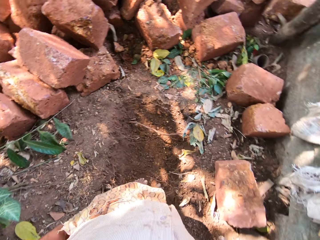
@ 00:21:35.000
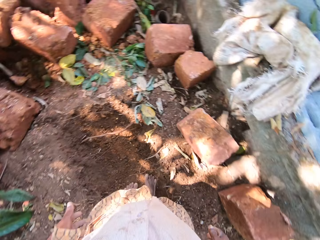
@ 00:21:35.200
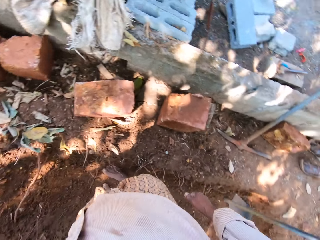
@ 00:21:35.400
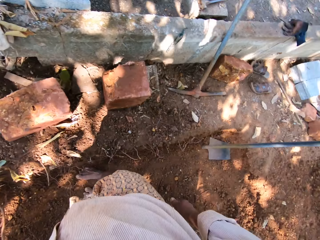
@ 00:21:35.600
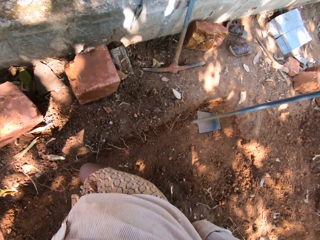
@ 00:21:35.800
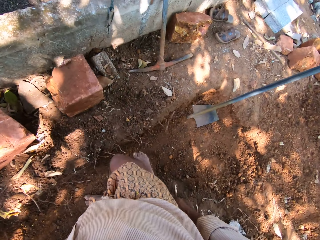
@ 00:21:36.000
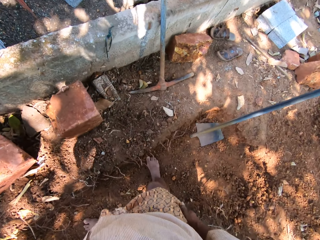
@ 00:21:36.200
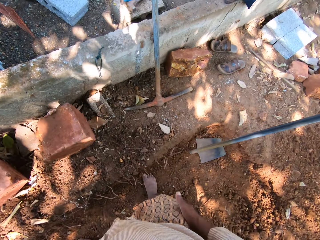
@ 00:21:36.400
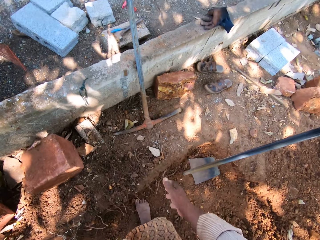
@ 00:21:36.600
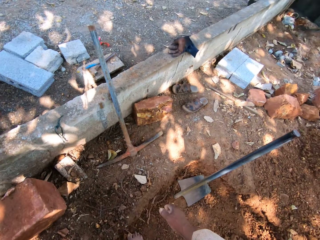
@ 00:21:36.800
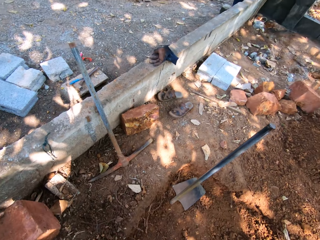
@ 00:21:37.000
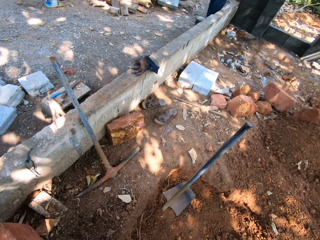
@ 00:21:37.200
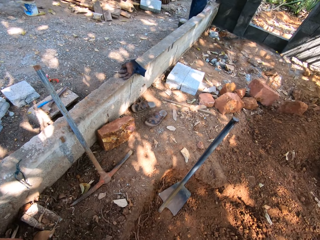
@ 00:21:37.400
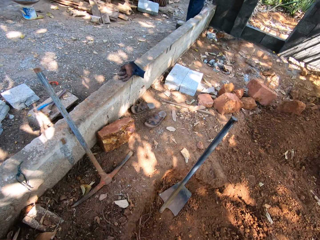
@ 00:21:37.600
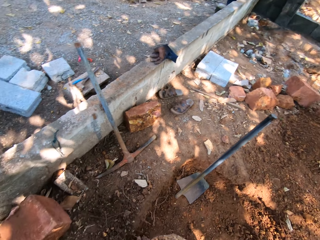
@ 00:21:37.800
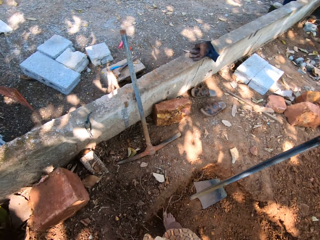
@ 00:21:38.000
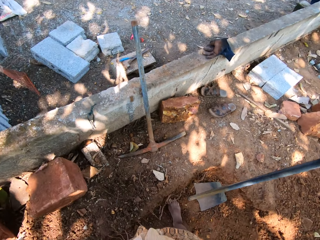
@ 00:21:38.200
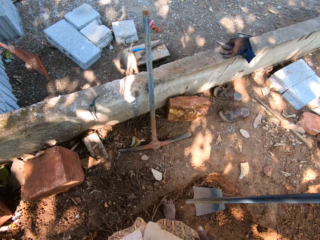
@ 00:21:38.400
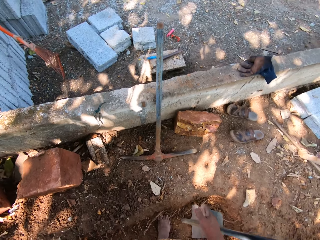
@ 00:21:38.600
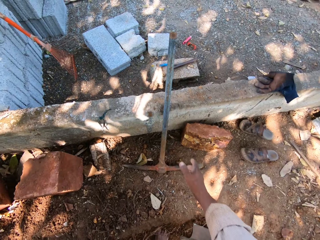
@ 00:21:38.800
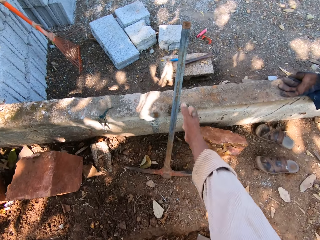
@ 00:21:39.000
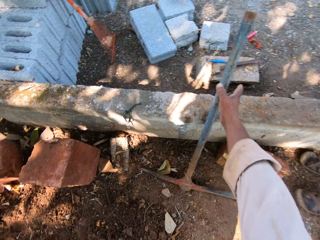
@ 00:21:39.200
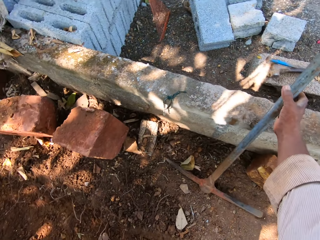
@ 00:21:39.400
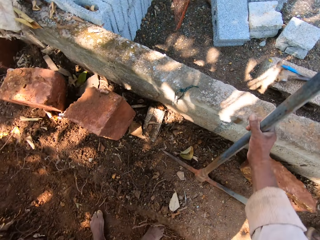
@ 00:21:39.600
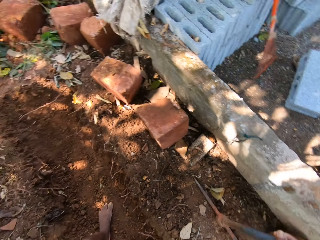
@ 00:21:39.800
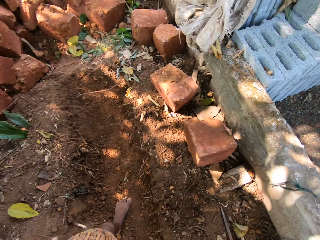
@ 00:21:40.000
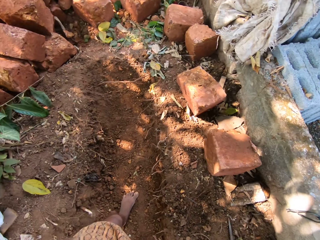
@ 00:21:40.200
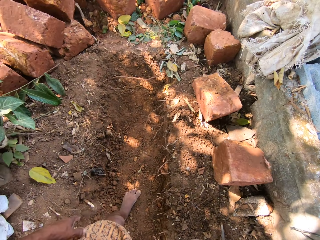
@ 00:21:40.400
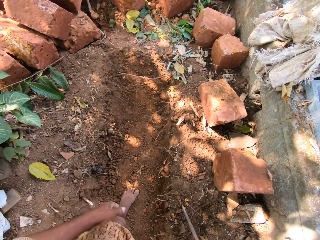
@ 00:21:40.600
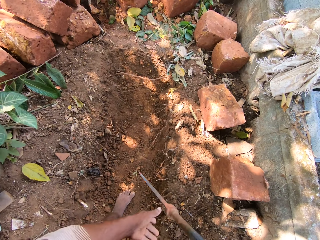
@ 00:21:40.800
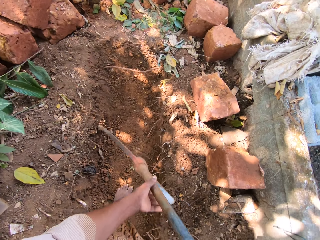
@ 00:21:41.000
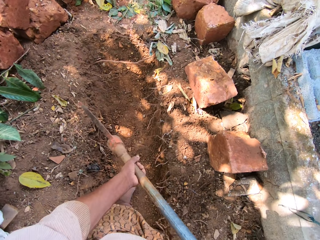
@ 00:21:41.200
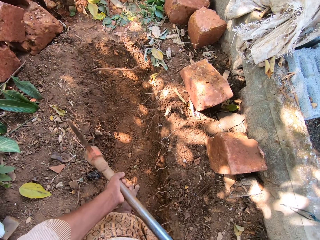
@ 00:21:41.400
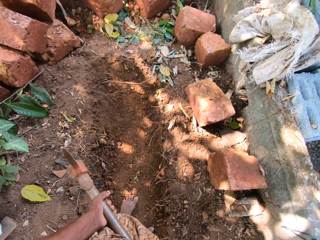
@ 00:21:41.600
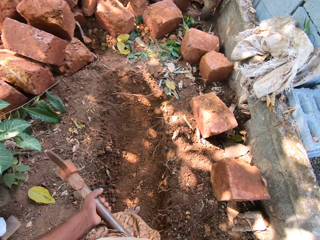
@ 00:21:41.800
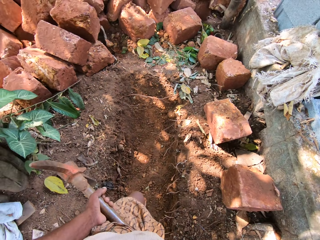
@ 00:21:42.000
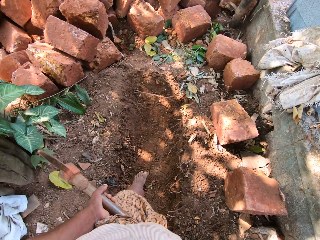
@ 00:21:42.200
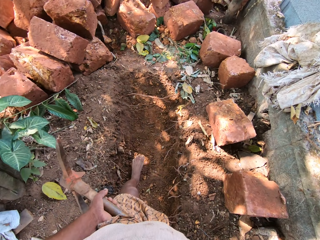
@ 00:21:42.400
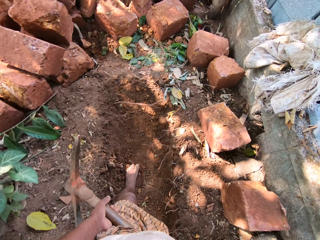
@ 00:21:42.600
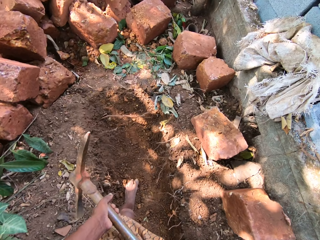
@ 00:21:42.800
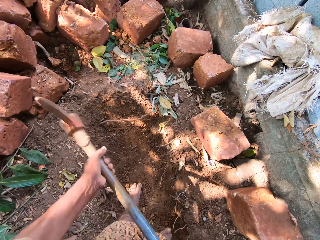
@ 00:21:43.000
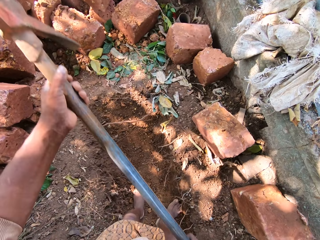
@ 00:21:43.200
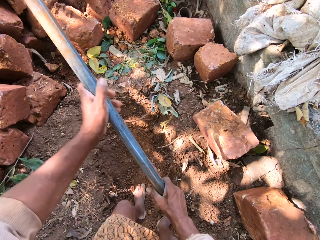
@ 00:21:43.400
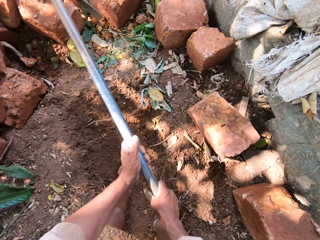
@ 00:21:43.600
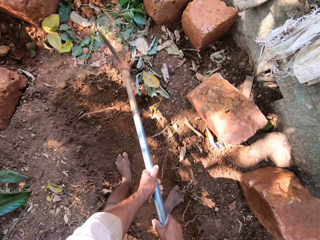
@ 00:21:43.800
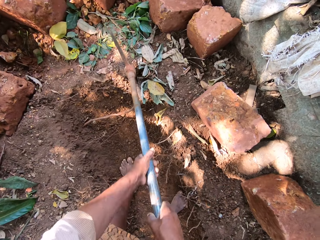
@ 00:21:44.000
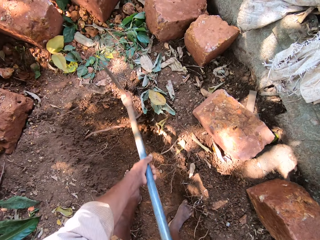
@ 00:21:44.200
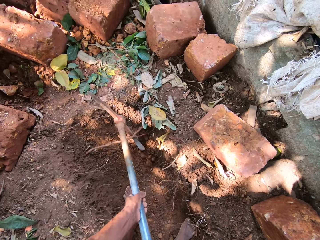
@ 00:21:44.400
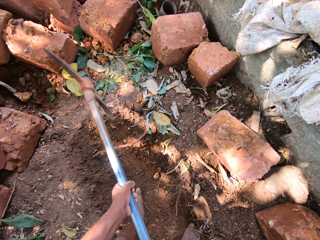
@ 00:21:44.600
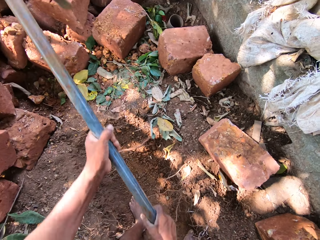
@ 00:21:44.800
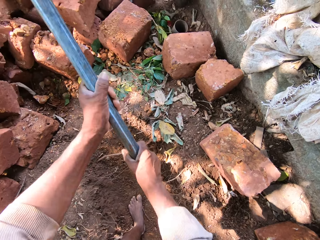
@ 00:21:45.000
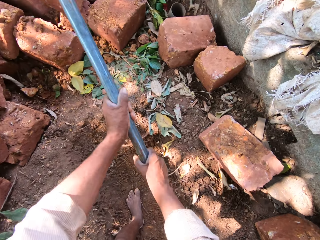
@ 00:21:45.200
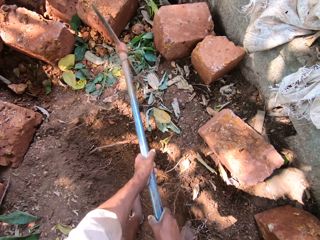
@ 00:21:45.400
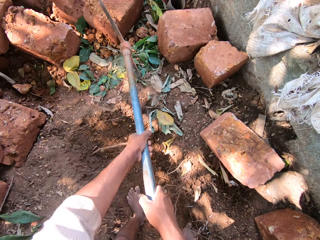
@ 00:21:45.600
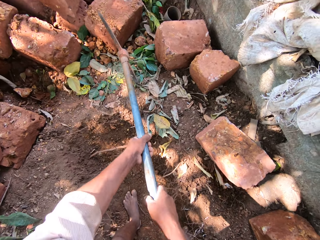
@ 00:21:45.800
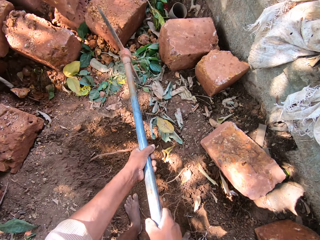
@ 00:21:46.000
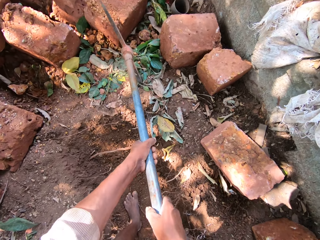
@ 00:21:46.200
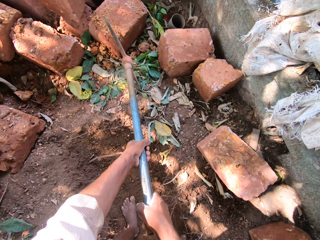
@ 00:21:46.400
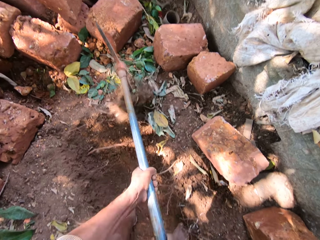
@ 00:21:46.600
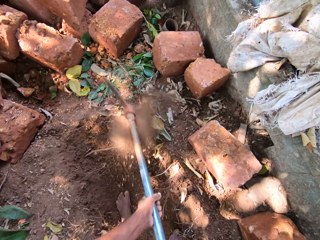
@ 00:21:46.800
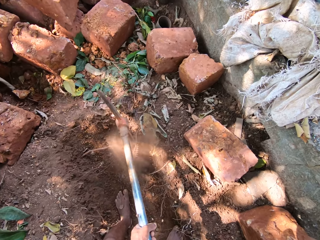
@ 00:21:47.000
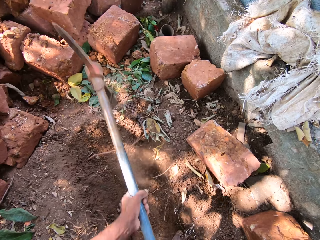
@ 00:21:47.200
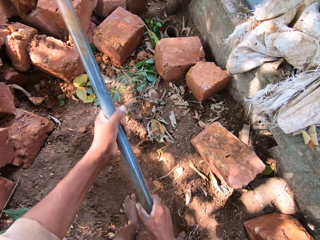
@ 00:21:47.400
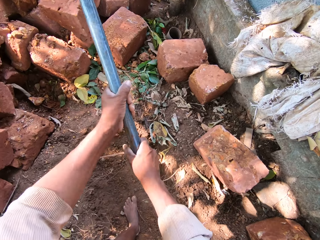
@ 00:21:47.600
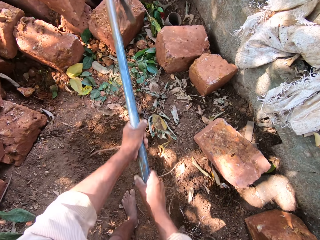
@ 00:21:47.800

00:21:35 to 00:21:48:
The camera wearer lifts a pick axe on the ground with his right hand. He holds the pick axe with both hands. He digs the ground with the pick axe in both hands.

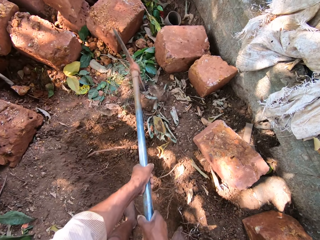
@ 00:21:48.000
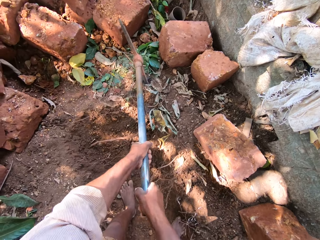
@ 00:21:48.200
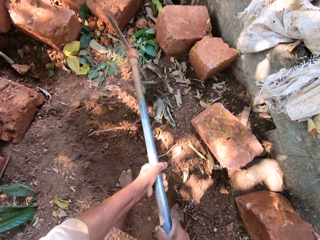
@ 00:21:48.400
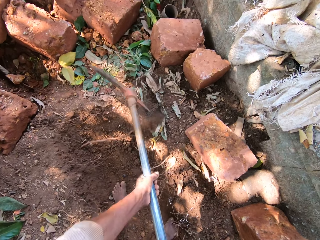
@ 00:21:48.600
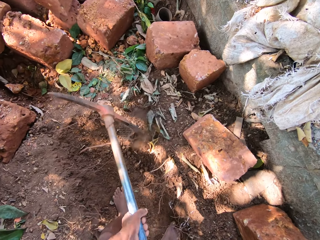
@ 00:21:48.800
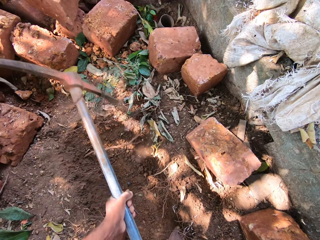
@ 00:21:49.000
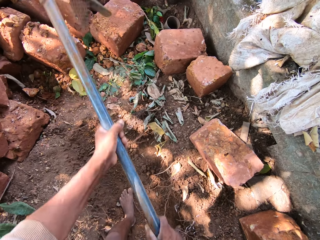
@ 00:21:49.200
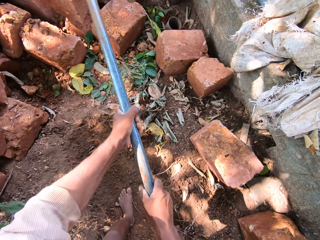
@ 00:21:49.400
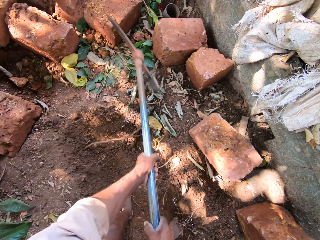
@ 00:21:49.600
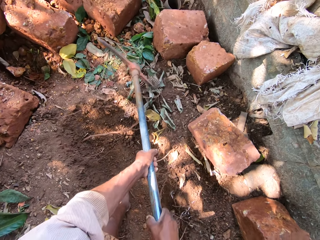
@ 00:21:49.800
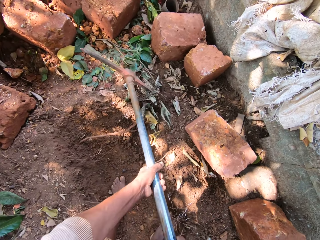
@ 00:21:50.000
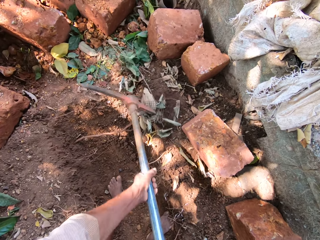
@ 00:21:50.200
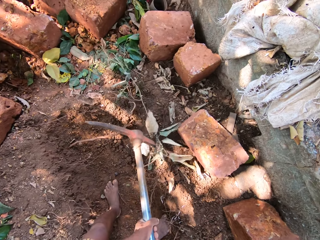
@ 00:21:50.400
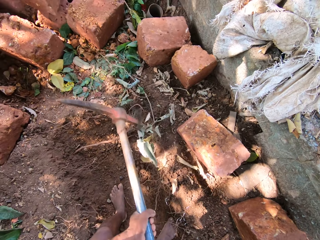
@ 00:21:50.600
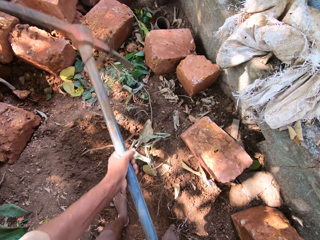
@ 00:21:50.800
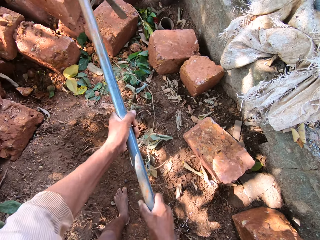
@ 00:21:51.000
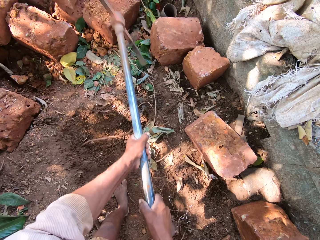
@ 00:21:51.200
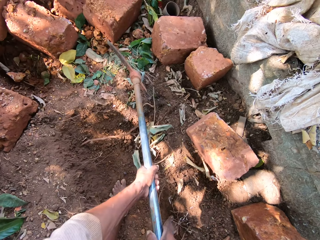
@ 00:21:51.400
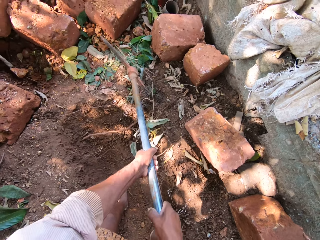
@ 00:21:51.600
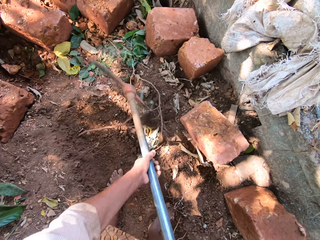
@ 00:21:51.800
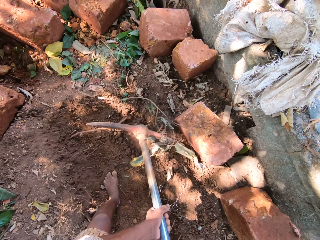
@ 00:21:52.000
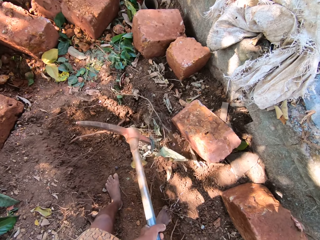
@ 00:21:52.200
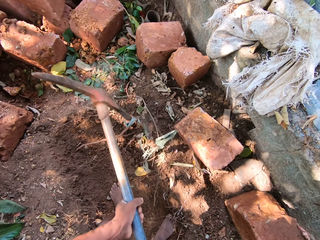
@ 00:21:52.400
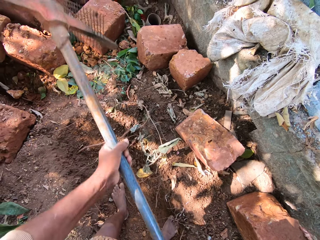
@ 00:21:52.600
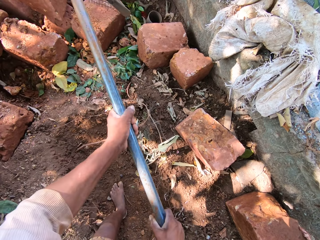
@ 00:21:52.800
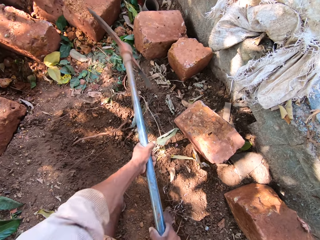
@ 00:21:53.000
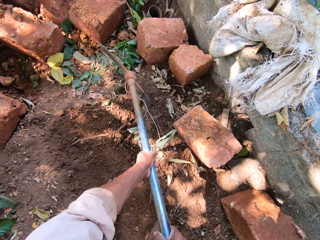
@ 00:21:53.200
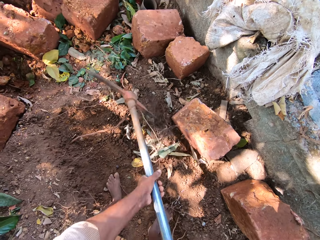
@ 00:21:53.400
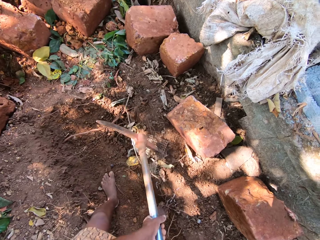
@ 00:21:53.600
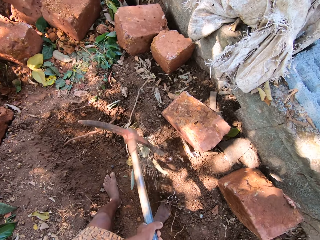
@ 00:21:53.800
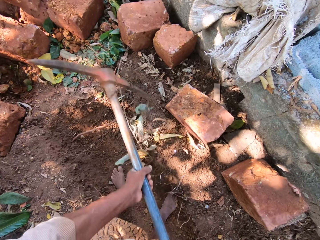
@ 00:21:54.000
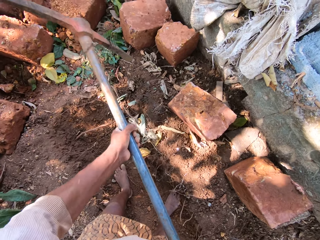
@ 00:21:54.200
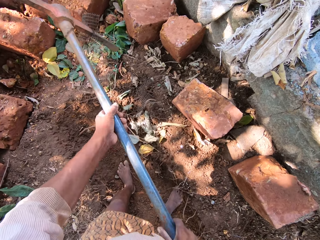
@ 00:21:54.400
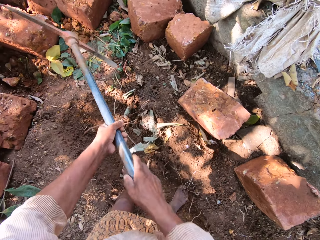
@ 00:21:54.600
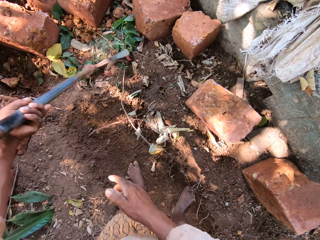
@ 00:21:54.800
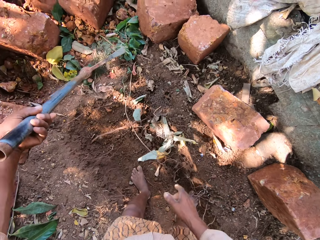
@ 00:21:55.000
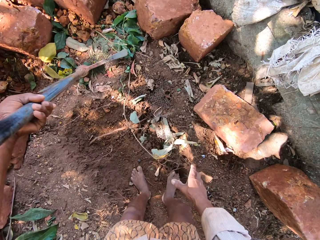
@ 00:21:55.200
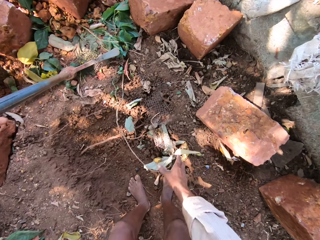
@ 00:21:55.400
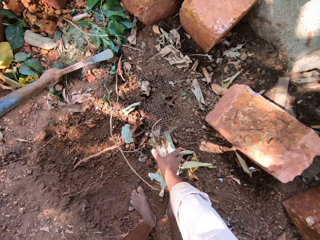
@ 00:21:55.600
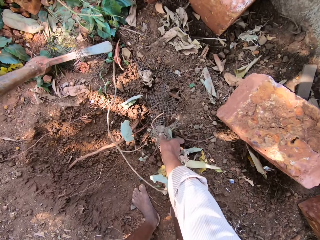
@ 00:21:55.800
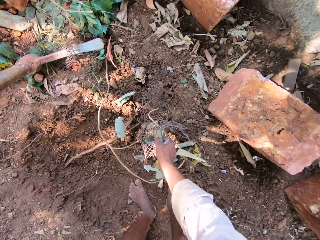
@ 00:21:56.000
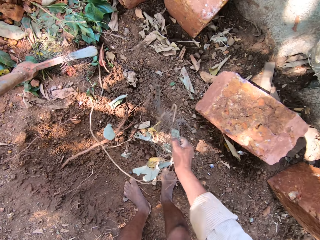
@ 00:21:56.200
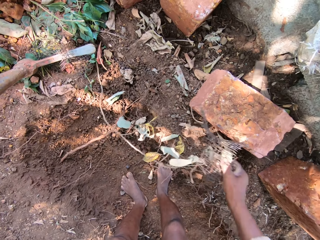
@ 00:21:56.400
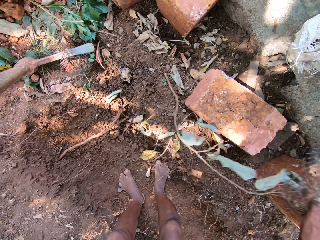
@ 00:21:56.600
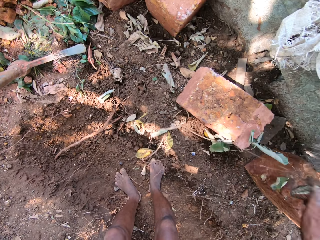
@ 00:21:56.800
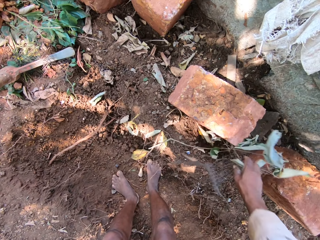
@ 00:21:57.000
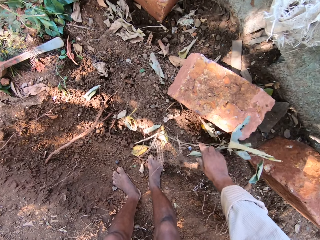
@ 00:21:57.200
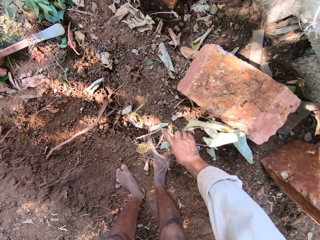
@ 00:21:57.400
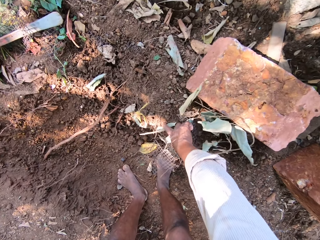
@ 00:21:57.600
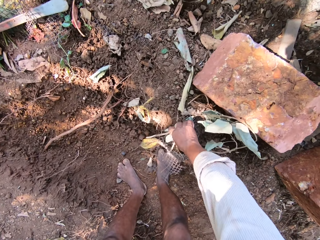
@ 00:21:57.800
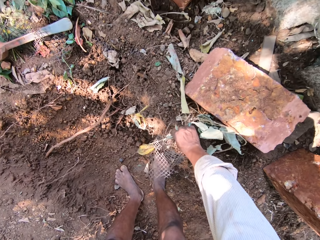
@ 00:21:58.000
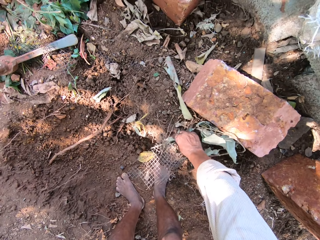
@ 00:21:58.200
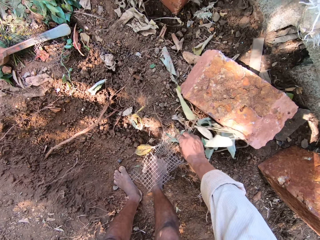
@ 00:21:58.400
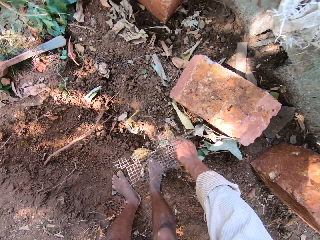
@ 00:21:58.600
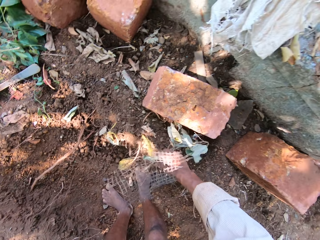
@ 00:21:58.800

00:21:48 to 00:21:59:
The camera wearer picks leaves on the ground with his right hand.
